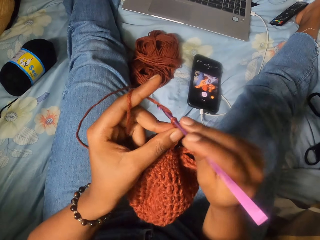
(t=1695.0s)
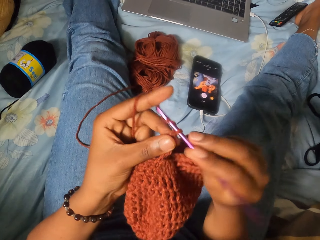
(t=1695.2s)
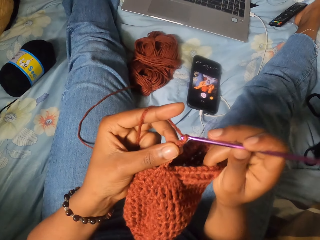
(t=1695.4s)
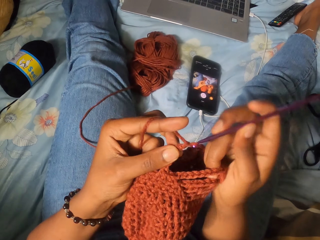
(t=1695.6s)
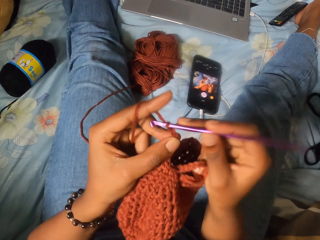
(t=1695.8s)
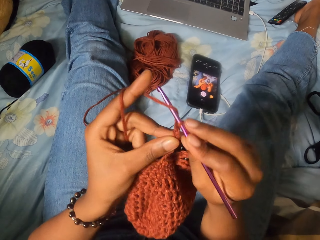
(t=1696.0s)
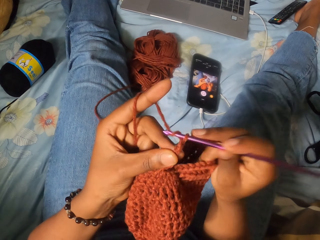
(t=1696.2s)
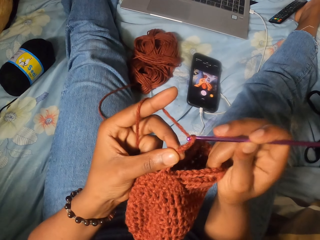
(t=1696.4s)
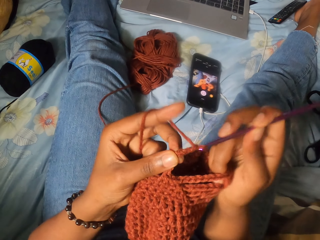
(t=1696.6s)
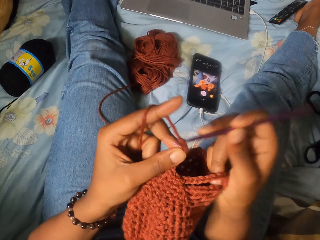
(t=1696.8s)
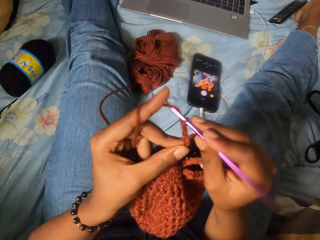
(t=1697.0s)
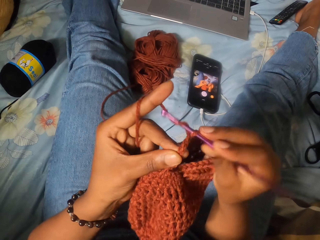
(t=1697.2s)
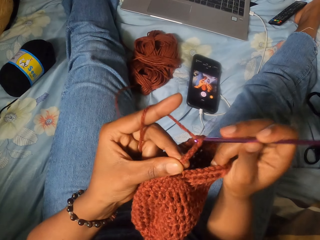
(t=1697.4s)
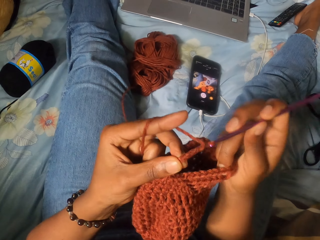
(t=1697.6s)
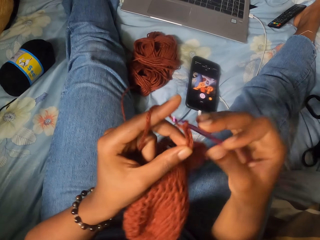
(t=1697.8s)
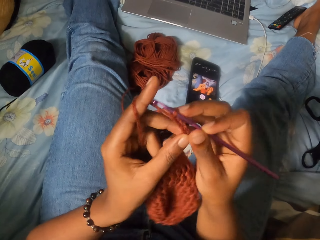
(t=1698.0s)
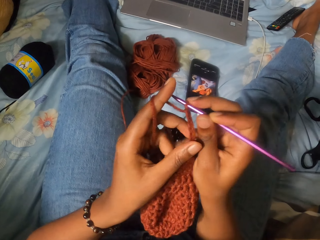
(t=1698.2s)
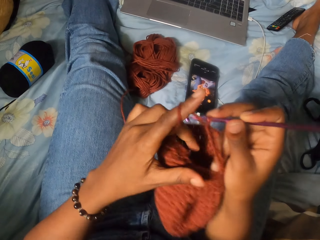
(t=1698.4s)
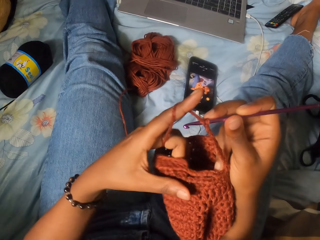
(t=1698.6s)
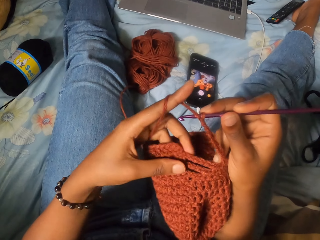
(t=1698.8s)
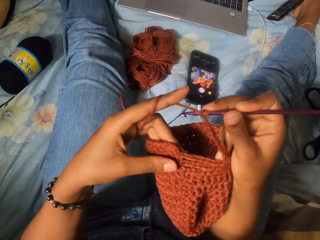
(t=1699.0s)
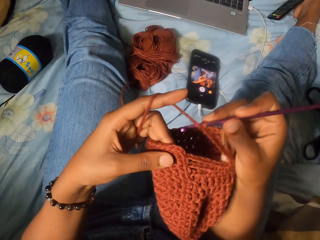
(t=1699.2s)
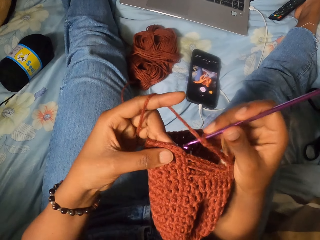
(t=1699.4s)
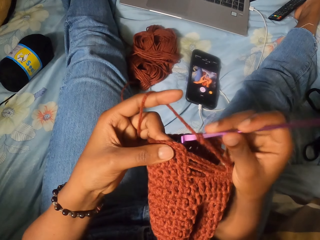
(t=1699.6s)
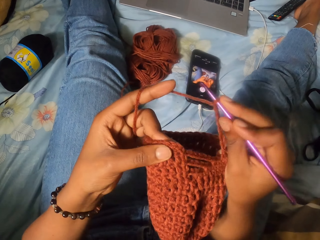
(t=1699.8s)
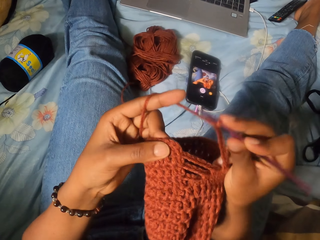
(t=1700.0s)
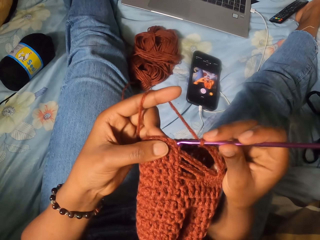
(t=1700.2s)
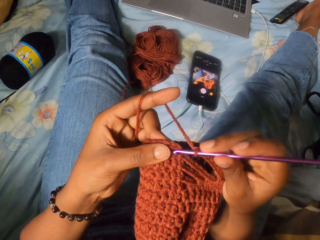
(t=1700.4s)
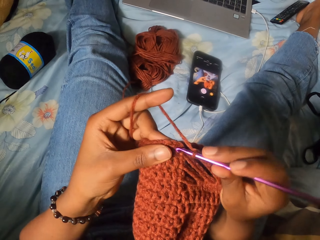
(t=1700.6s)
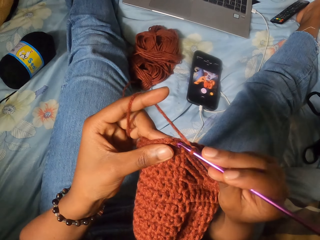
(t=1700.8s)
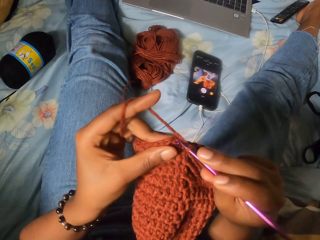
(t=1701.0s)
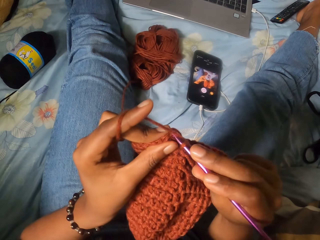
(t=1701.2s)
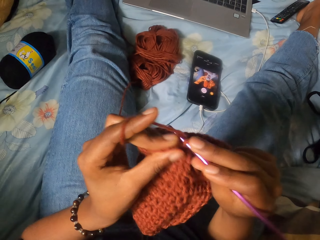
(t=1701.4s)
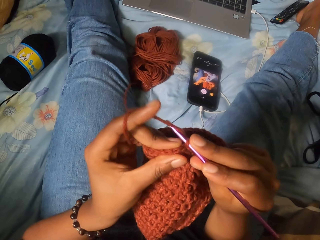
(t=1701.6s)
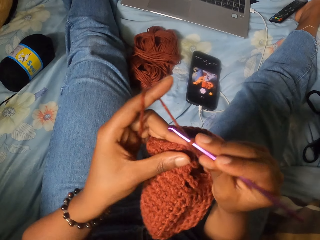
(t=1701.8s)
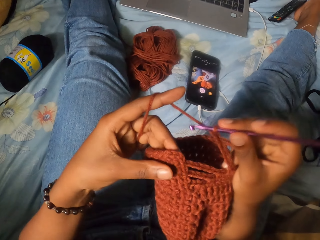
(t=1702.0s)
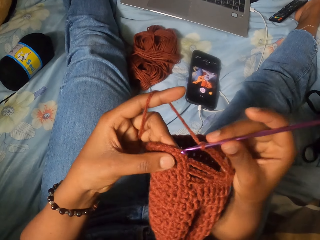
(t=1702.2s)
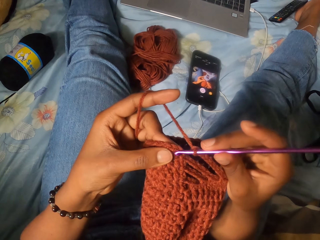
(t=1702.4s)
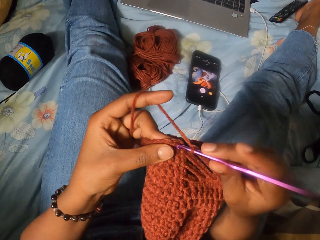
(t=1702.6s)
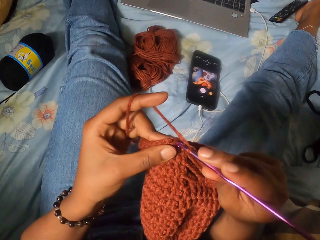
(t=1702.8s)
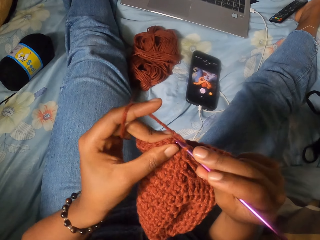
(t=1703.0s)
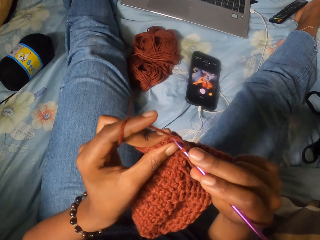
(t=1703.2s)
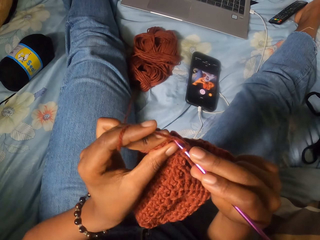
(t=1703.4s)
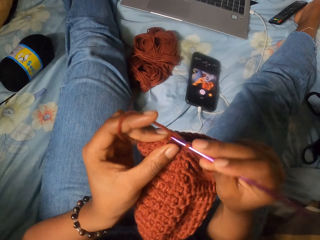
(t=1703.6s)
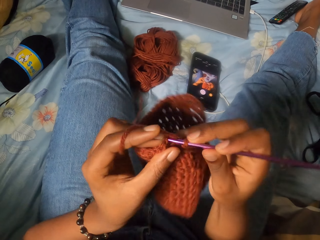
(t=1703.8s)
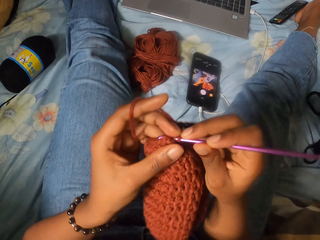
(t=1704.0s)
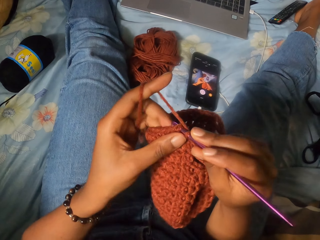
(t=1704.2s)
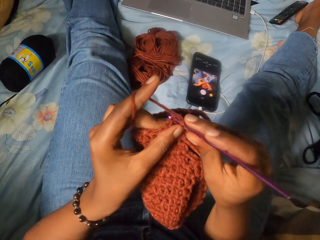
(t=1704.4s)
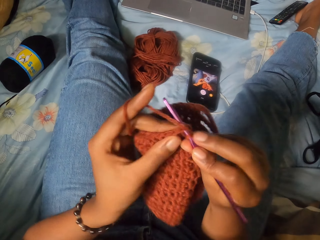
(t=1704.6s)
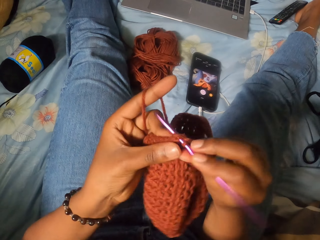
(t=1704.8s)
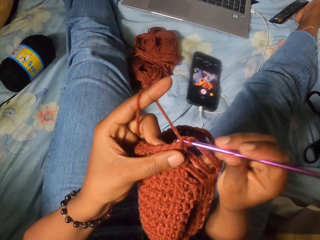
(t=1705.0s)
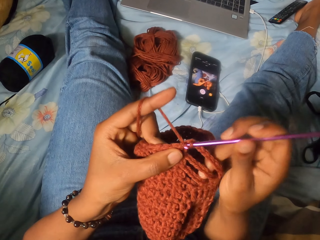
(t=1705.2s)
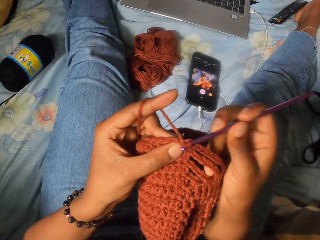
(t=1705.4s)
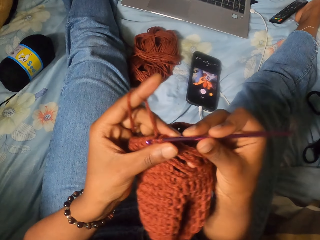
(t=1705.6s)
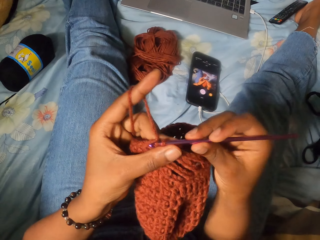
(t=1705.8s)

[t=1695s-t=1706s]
The camera wearer stretches the garment. They knit the garment with a crochet hook.

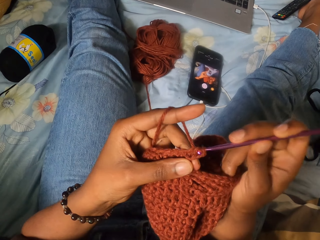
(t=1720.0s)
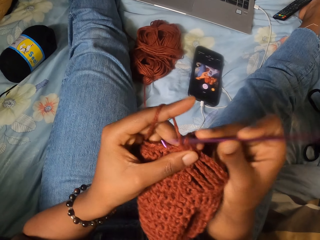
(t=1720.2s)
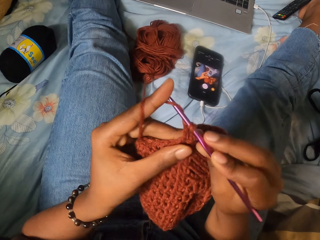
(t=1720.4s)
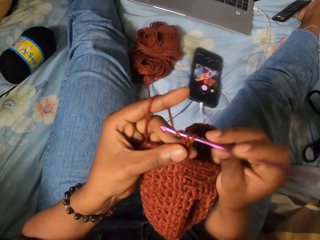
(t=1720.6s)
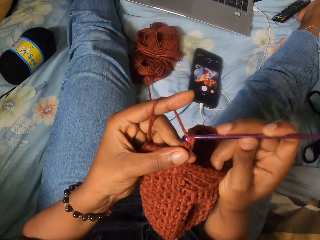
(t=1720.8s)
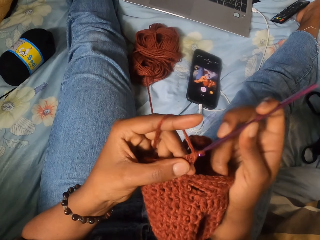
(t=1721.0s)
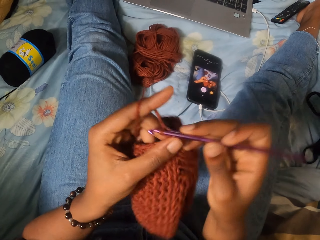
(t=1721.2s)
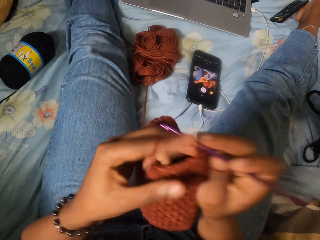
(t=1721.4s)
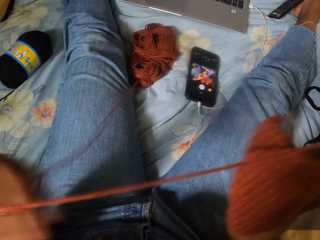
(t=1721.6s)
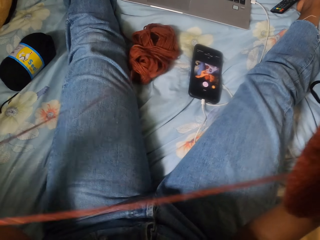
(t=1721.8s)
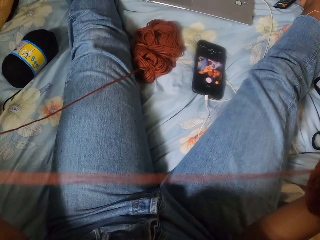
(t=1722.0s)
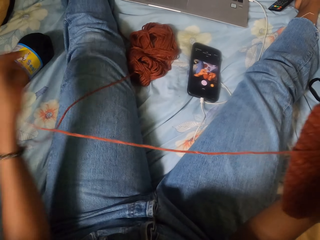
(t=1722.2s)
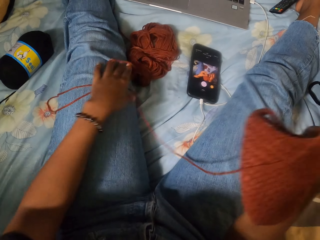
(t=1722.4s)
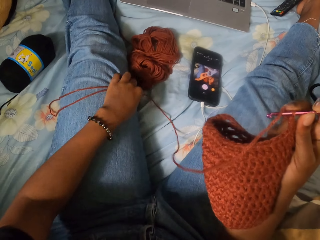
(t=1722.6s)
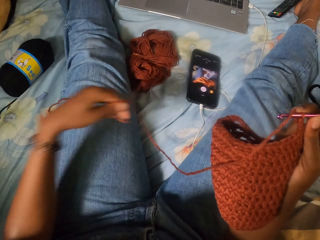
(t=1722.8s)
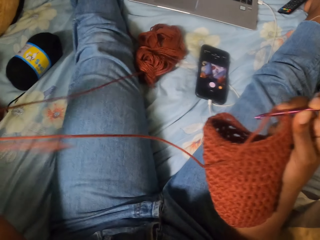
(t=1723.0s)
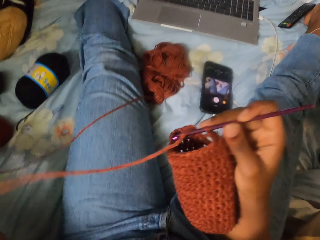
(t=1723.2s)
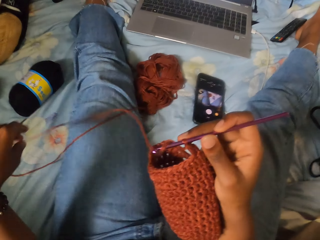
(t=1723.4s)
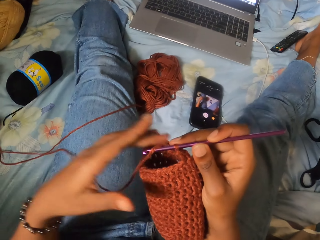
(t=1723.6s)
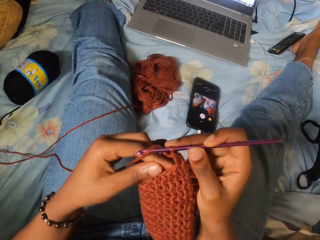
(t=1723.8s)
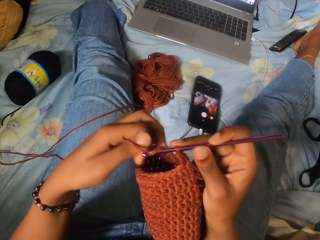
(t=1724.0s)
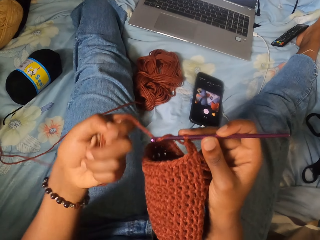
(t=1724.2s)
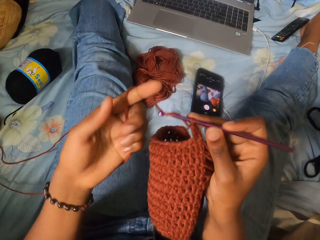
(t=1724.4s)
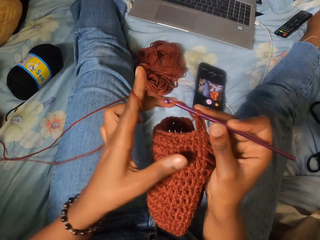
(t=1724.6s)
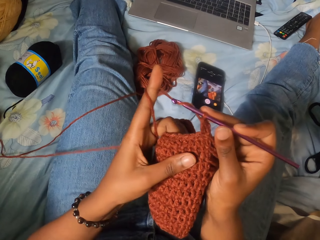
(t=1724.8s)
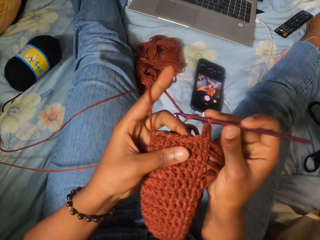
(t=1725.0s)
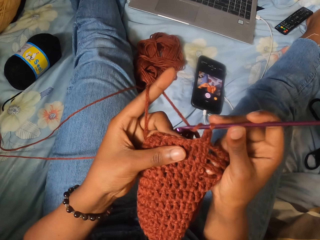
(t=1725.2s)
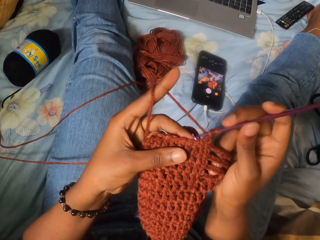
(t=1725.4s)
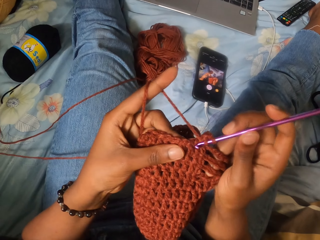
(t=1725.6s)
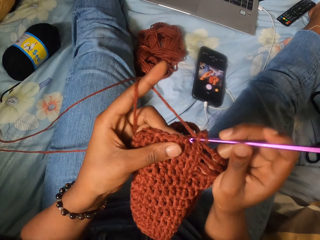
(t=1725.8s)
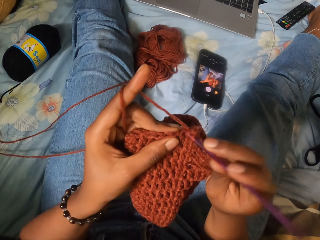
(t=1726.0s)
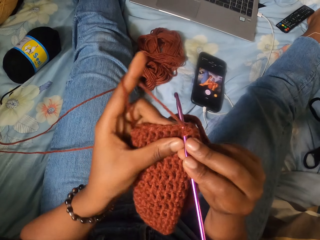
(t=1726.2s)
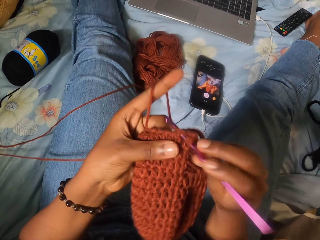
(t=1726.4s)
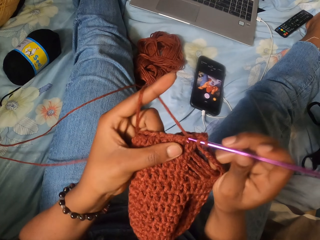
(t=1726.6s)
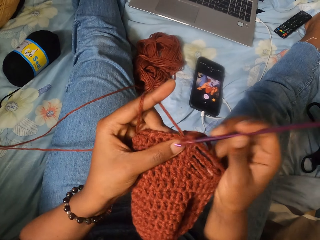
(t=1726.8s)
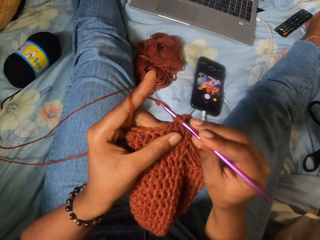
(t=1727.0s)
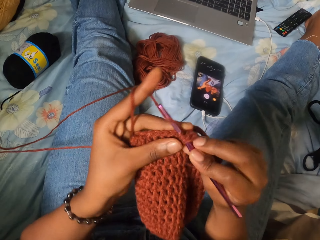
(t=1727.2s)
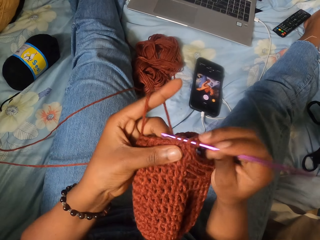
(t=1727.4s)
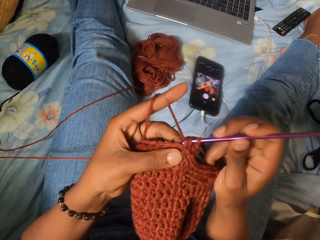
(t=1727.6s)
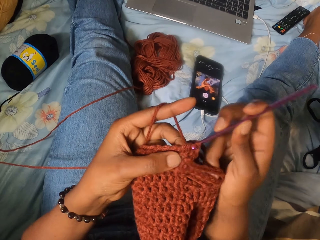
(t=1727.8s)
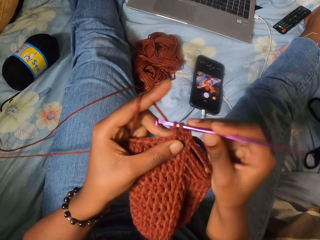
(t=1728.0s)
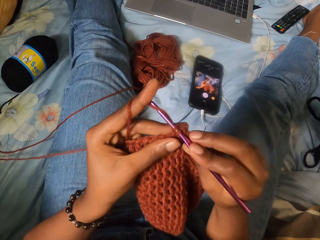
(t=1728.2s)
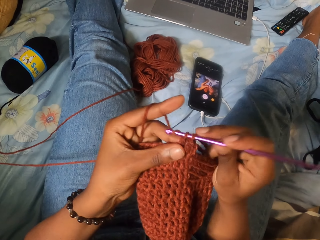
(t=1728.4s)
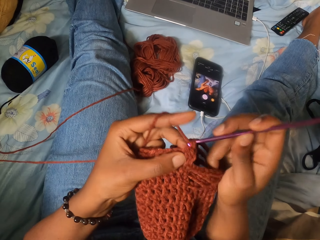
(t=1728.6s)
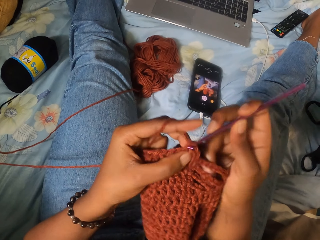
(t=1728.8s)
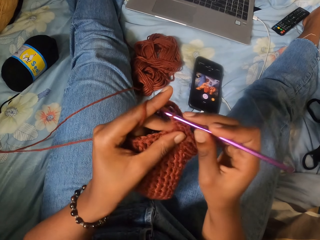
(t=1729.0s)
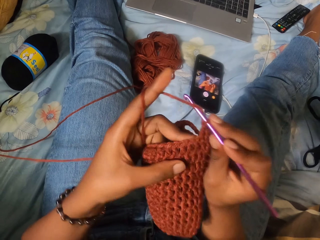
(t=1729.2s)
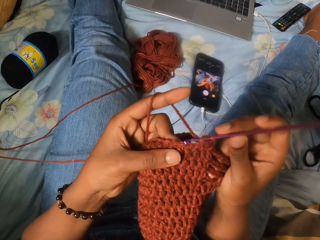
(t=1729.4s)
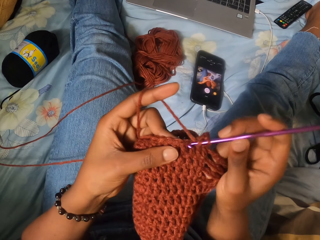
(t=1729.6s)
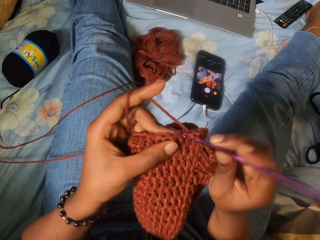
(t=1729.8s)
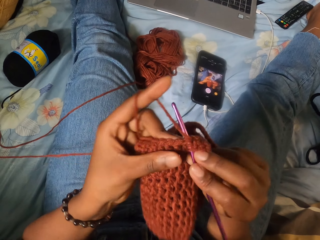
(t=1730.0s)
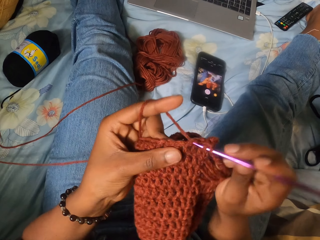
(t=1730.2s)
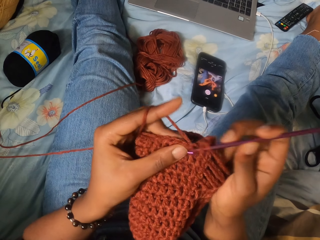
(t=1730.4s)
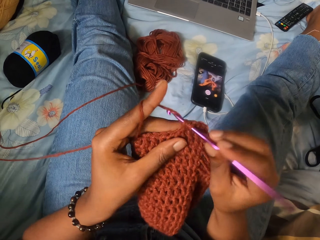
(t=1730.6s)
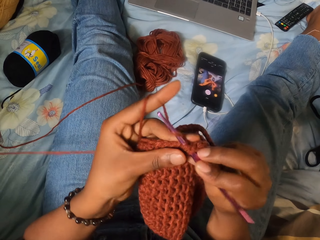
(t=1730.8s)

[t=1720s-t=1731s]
The camera wearer passes the crochet from her left hand to her right hand. She straightens the yarn with her left hand. She twirls the yarn on her left forefinger. She holds the crochet with both hands. She crochets the yarn with the crochet hook in her right hand.
